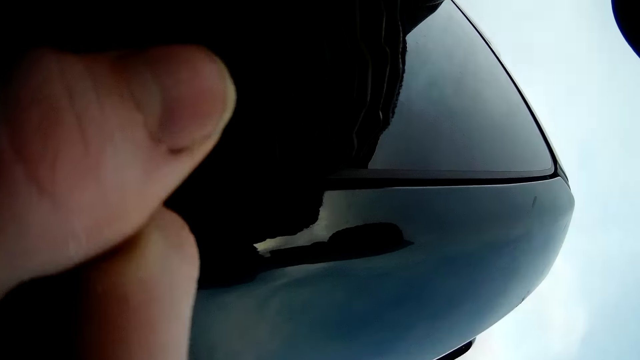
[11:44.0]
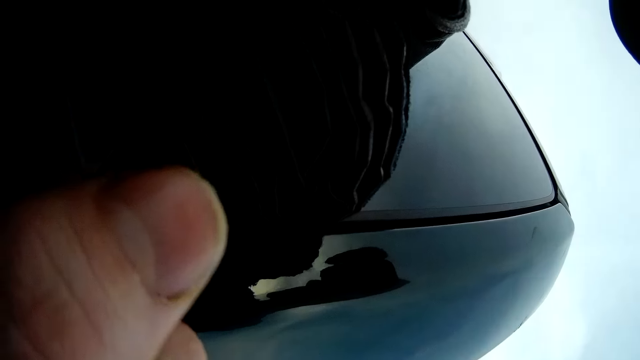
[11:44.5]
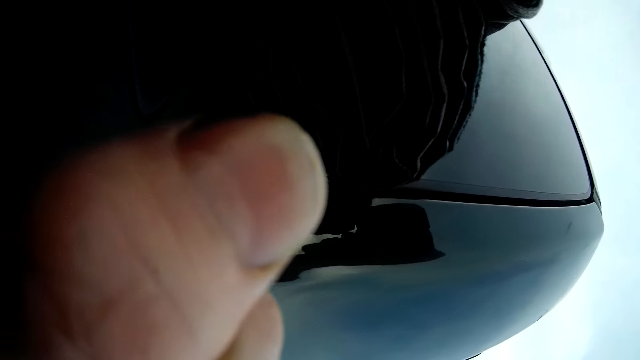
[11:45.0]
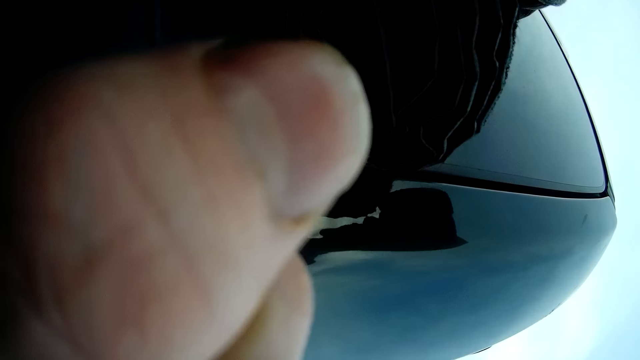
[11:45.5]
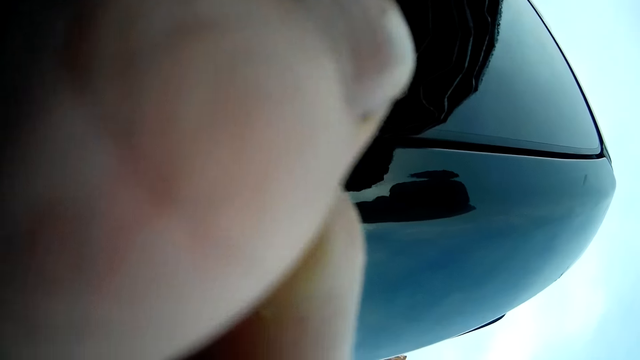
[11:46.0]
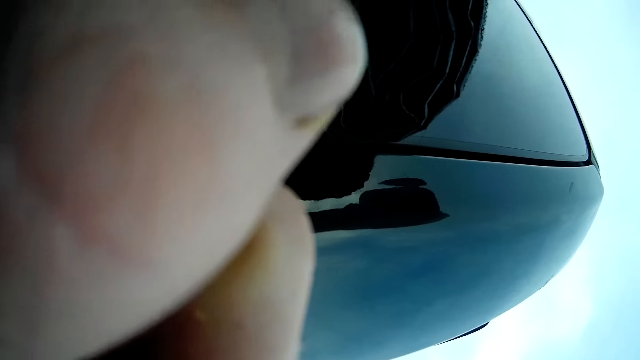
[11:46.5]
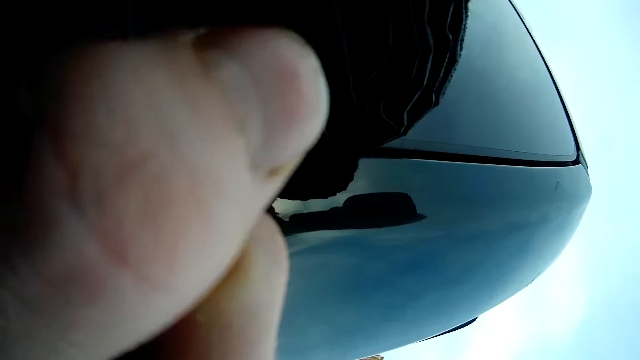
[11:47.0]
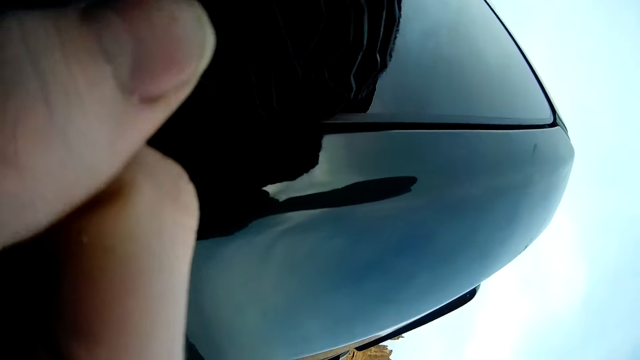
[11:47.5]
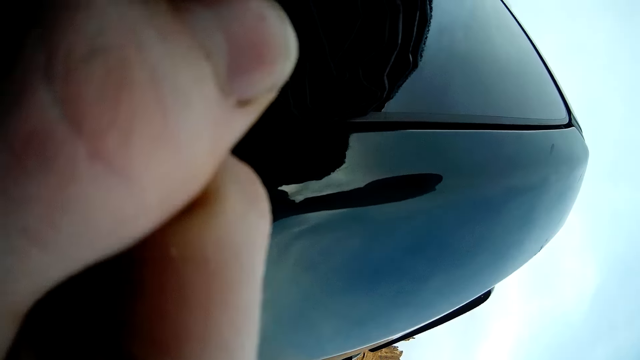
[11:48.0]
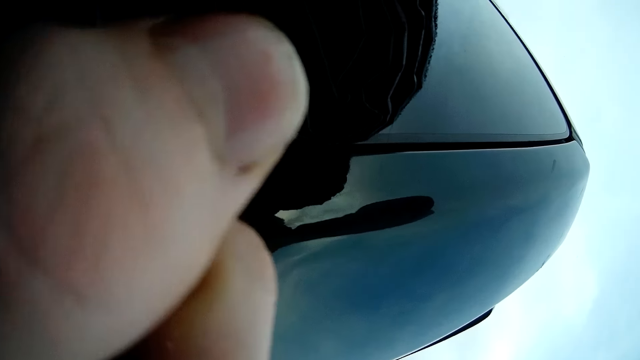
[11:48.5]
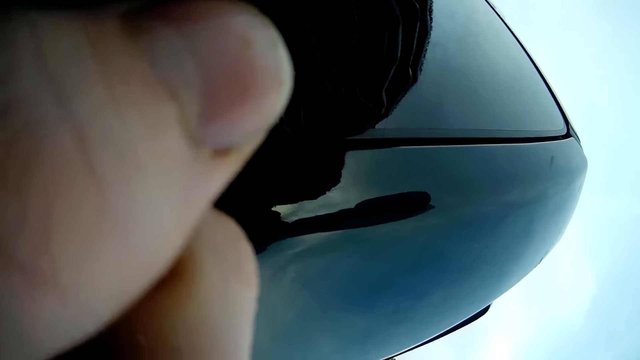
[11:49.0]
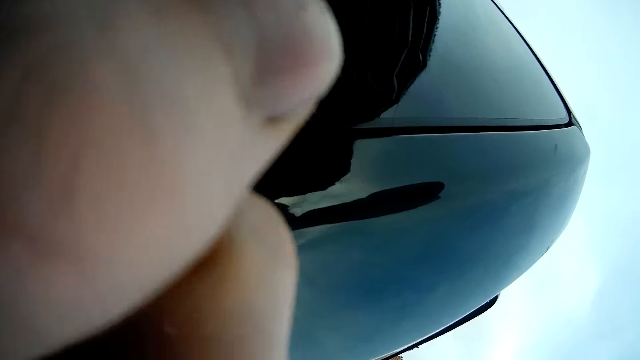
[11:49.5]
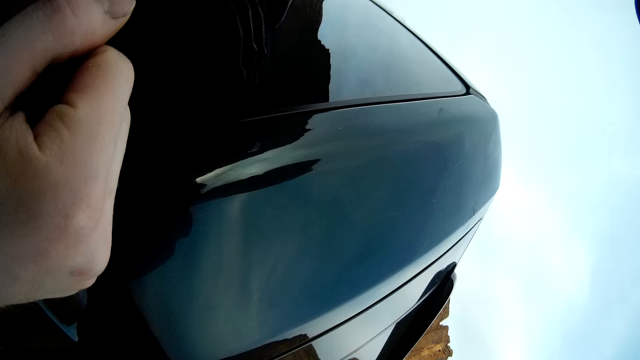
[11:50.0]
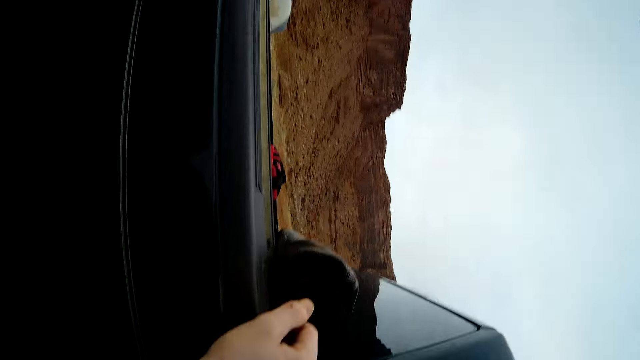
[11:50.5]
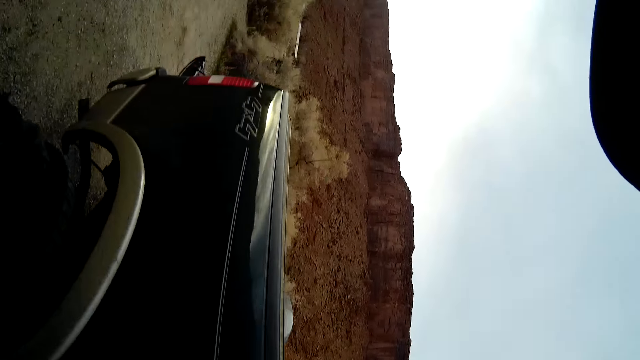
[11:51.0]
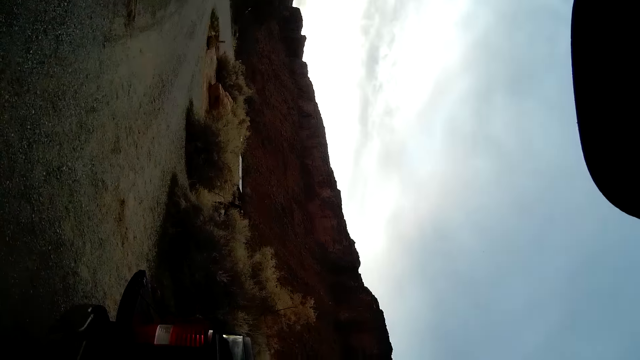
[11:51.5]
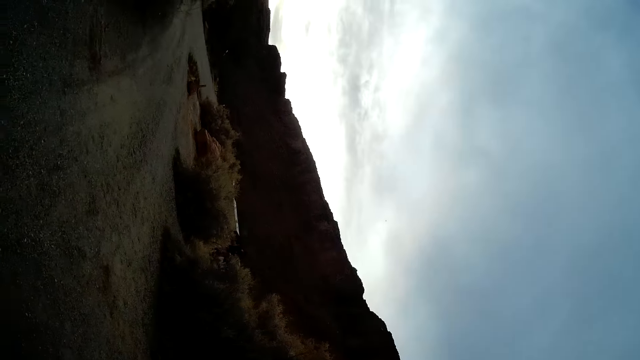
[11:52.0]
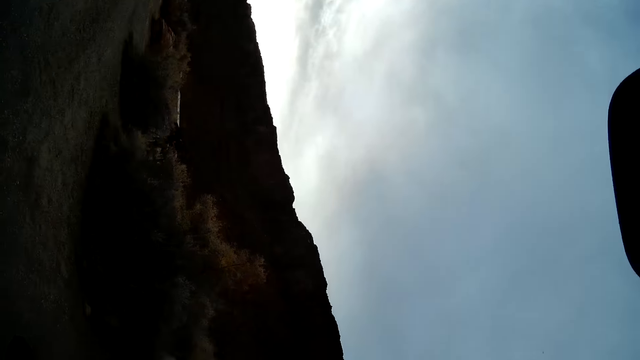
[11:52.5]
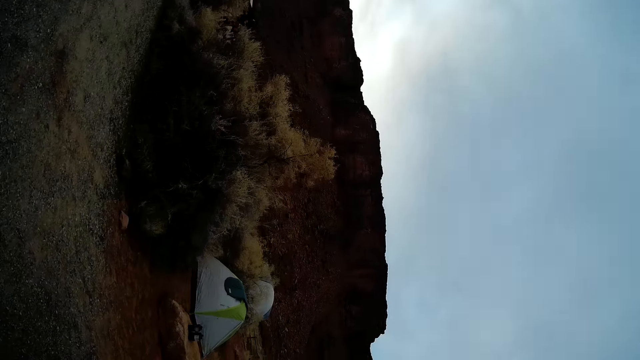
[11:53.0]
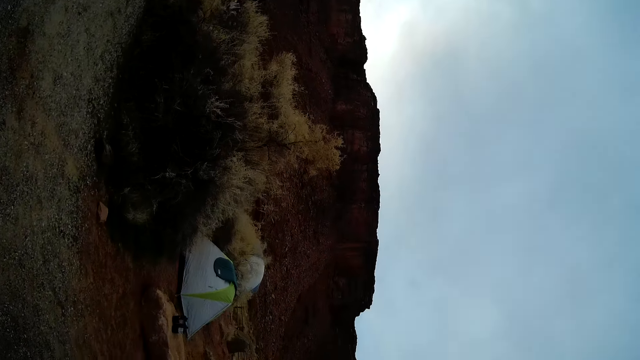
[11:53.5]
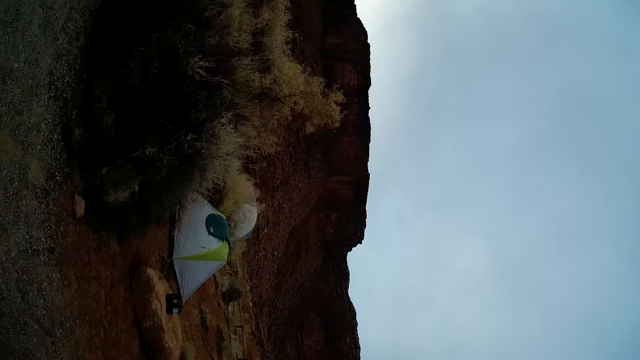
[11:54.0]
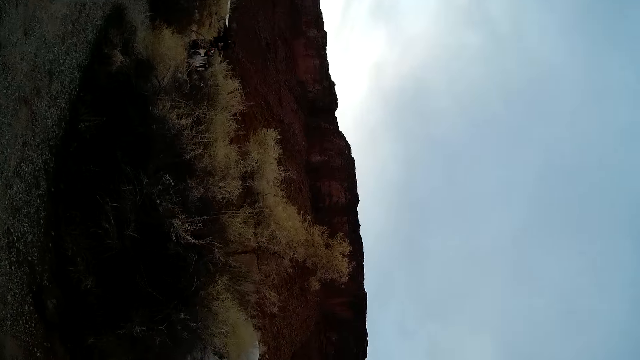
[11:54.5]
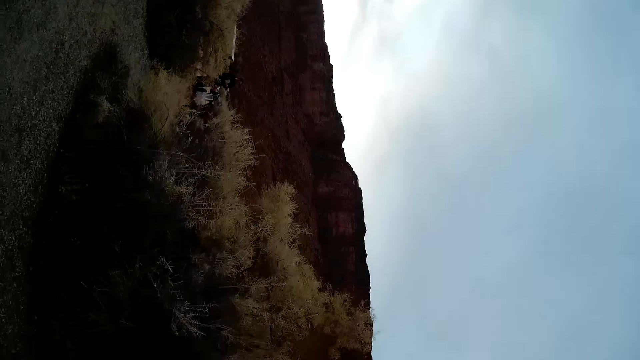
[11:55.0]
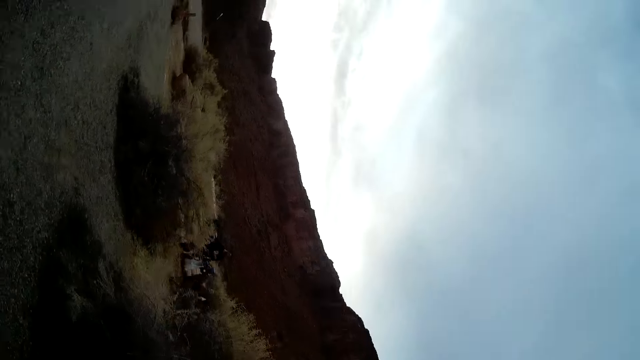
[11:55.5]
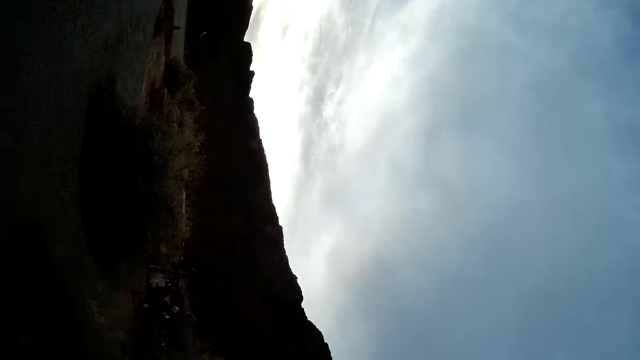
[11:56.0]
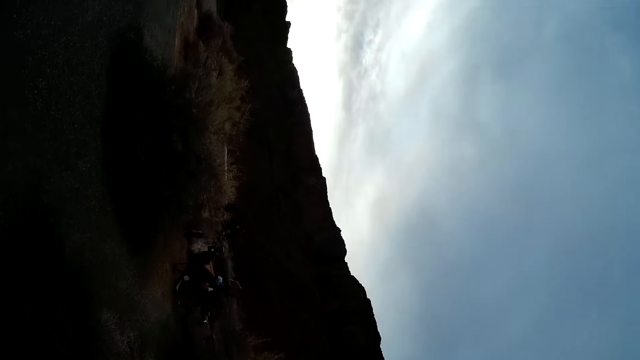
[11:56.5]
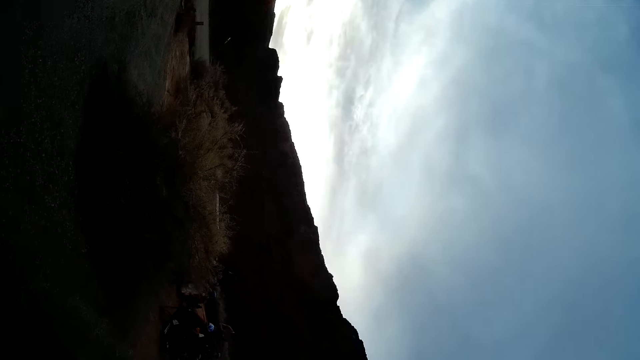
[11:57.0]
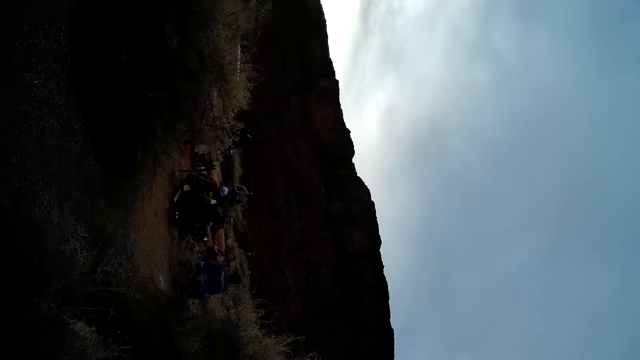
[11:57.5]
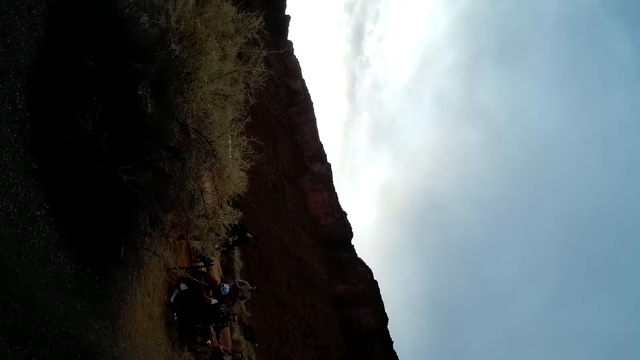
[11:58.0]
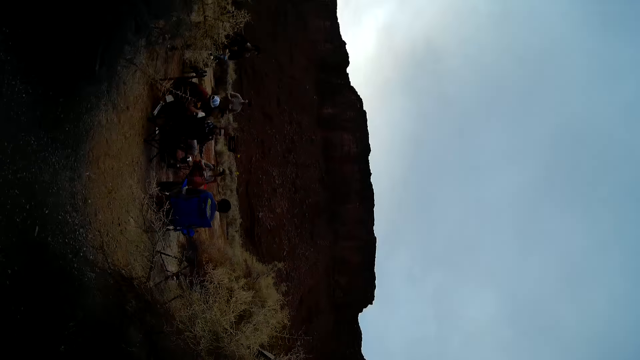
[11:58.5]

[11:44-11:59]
The camera wearer walks across the field. They turn around. They look around. They walk around.

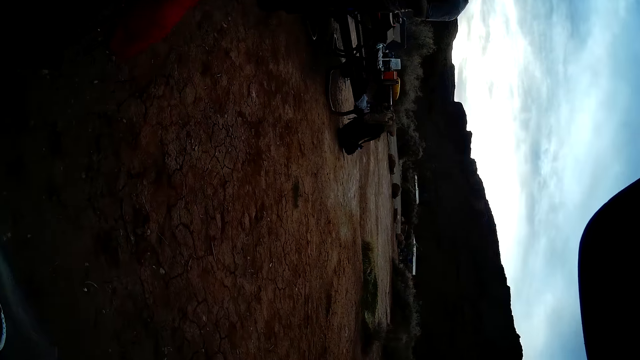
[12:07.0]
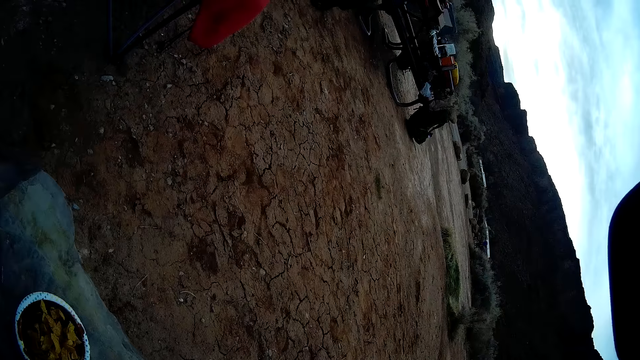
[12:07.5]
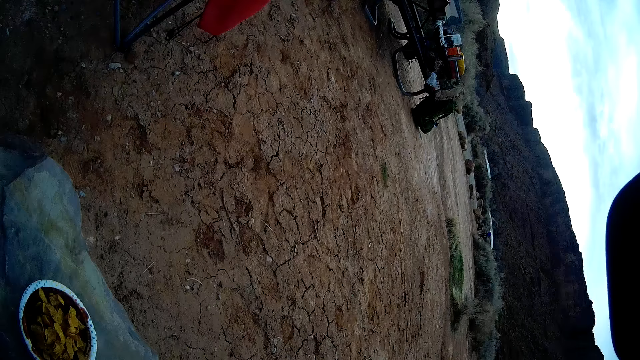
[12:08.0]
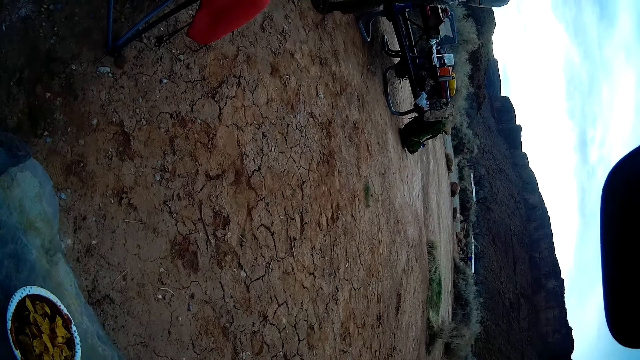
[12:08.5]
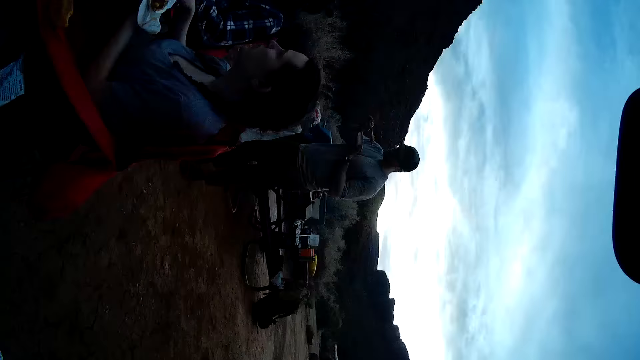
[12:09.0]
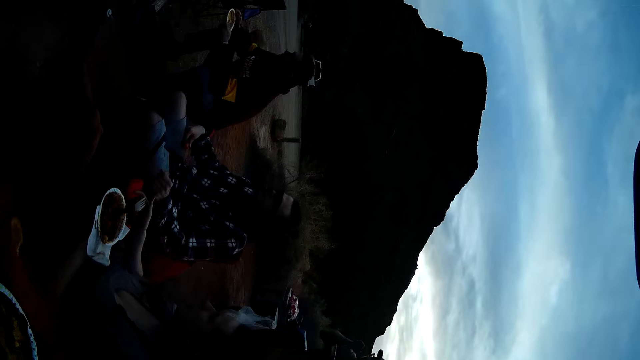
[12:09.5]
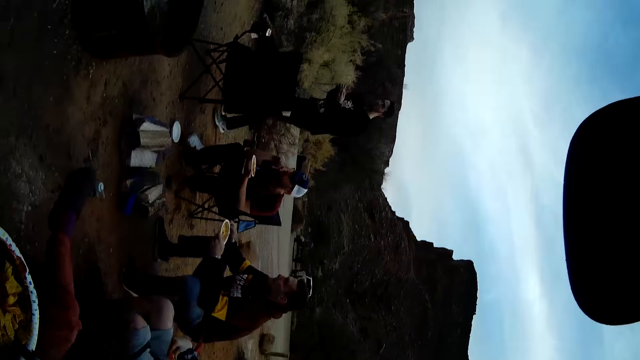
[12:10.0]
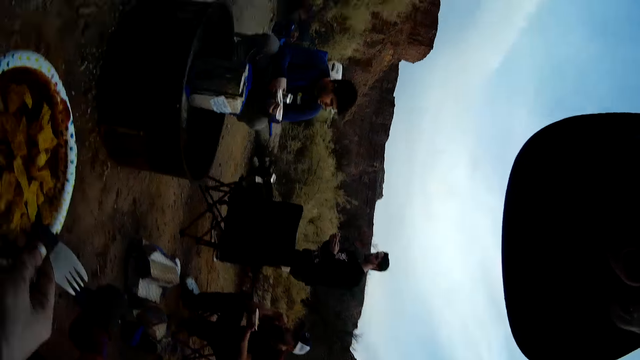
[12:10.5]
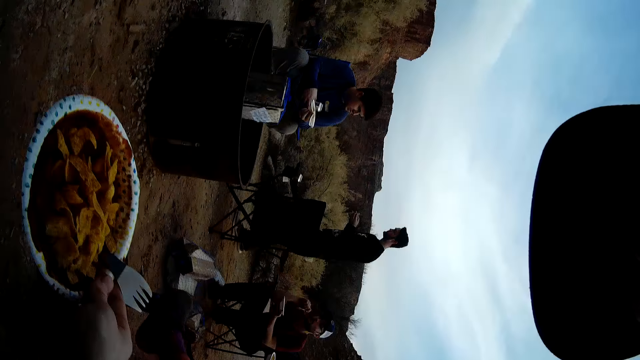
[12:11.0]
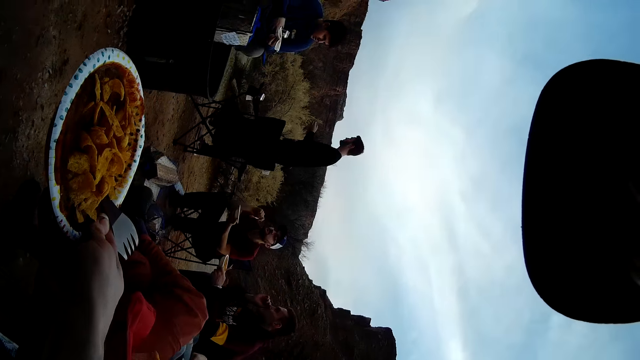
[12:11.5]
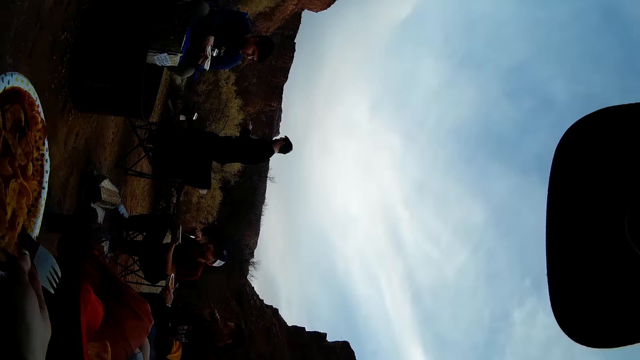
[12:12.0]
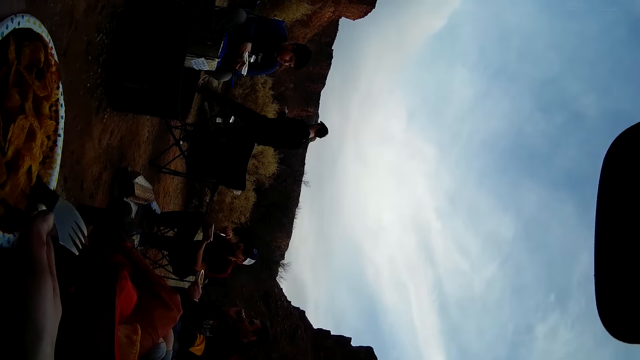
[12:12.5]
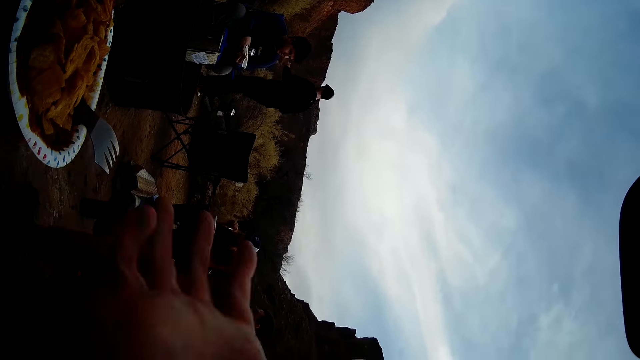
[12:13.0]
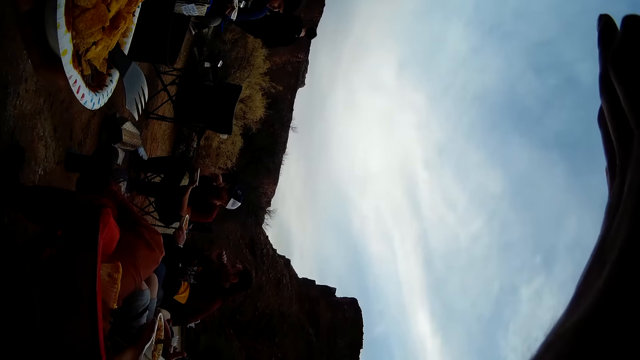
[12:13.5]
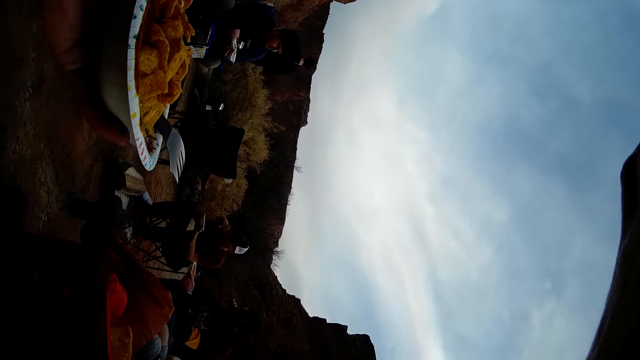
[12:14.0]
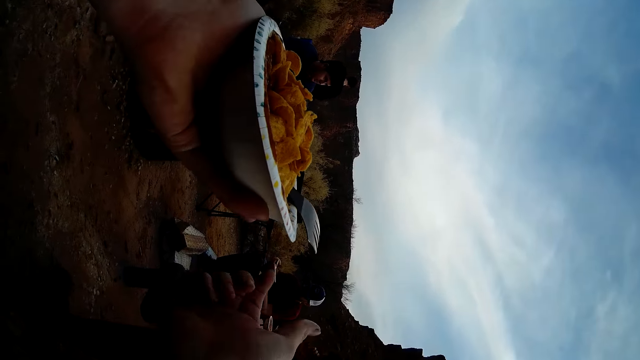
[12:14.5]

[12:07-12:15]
The camera wearer picks up his food. He looks around. He carries the plate with both his hands. He holds the plate with his right hand. He sits down. He touches something. He licks his hands.
